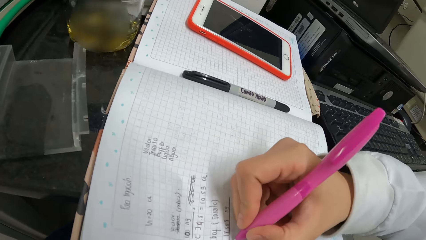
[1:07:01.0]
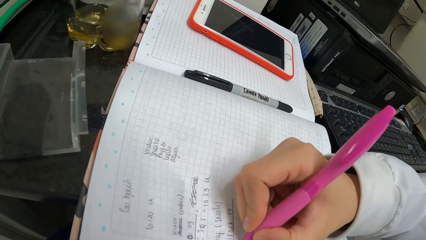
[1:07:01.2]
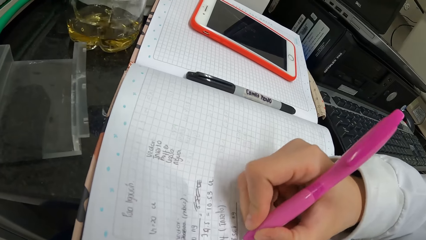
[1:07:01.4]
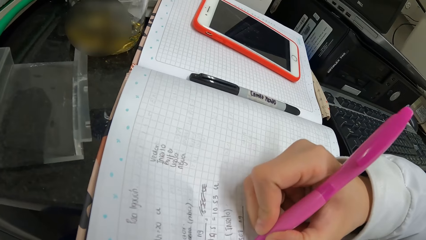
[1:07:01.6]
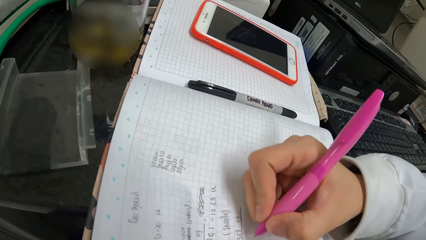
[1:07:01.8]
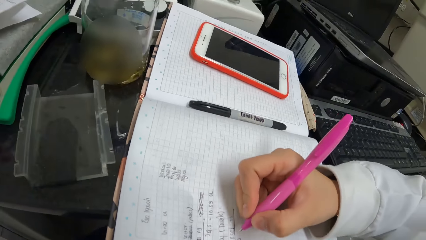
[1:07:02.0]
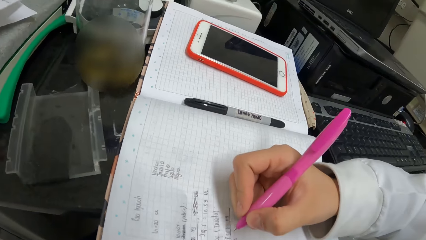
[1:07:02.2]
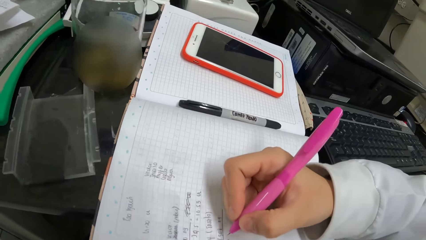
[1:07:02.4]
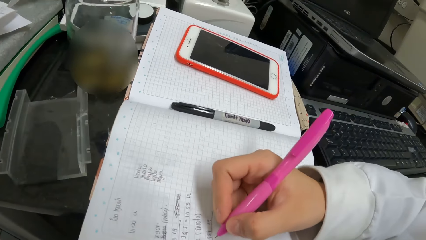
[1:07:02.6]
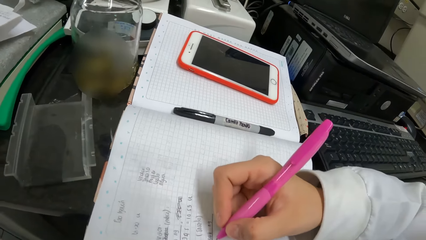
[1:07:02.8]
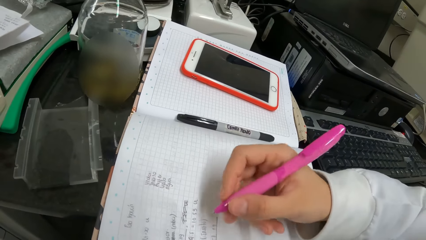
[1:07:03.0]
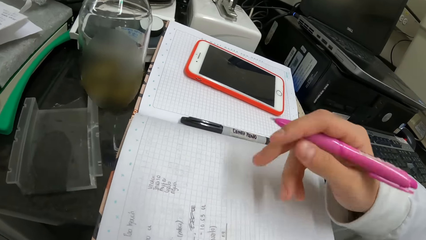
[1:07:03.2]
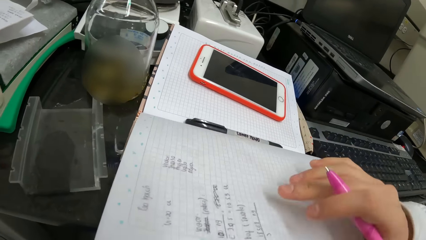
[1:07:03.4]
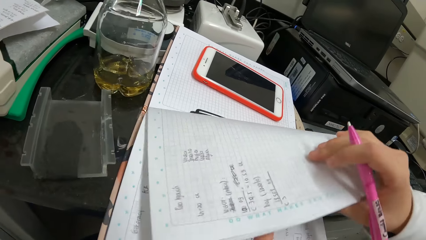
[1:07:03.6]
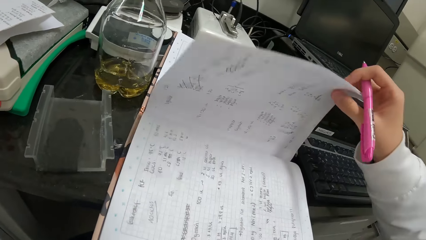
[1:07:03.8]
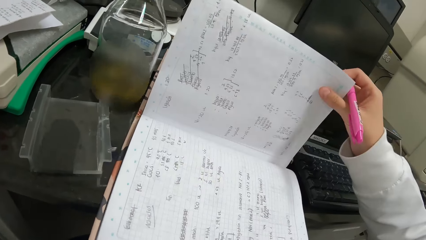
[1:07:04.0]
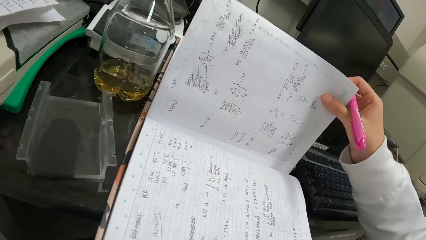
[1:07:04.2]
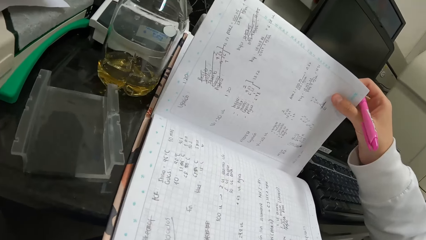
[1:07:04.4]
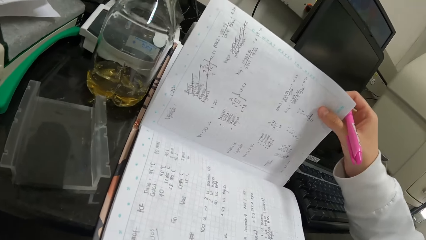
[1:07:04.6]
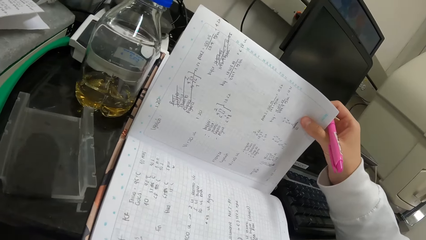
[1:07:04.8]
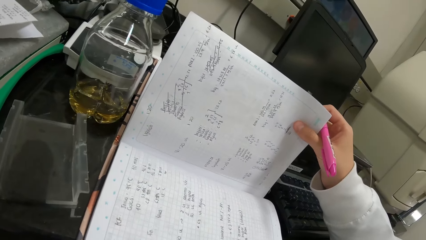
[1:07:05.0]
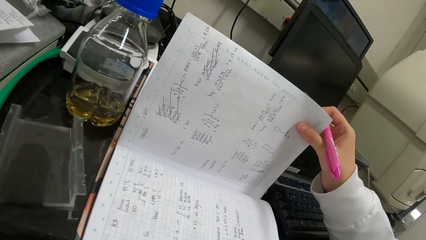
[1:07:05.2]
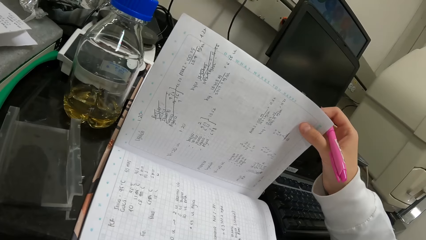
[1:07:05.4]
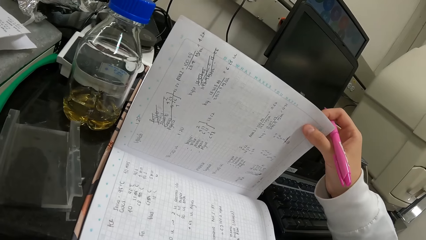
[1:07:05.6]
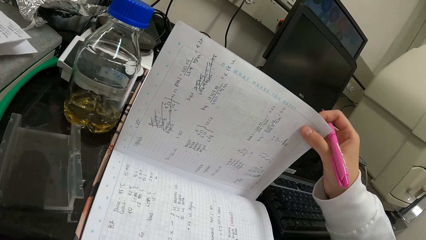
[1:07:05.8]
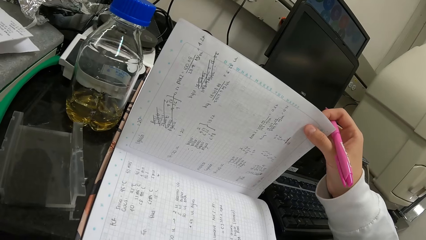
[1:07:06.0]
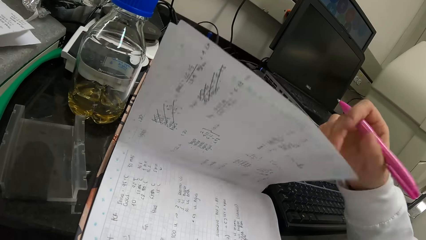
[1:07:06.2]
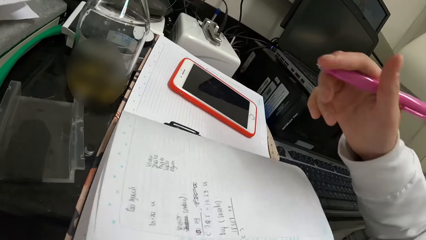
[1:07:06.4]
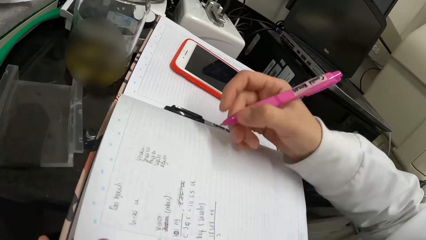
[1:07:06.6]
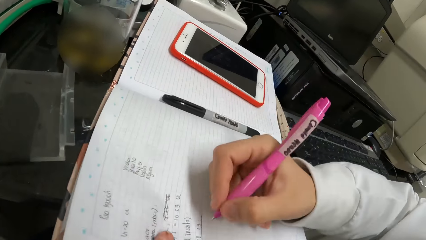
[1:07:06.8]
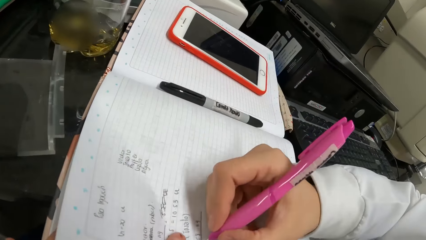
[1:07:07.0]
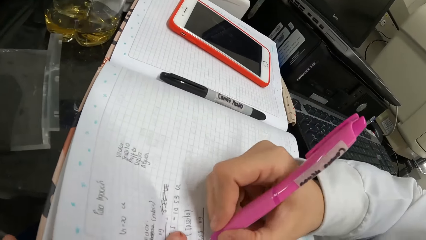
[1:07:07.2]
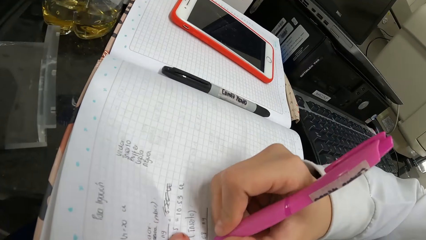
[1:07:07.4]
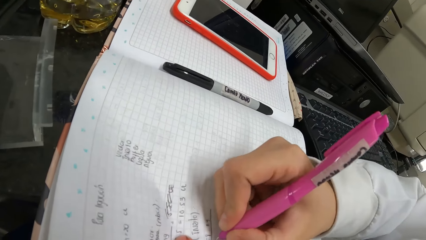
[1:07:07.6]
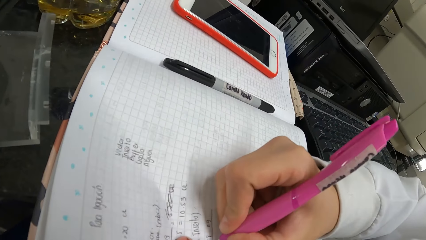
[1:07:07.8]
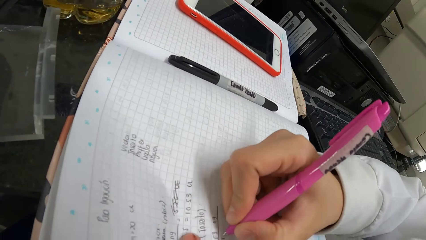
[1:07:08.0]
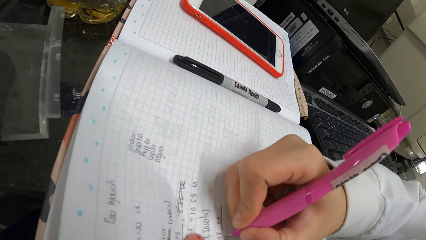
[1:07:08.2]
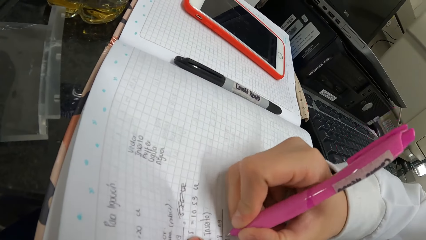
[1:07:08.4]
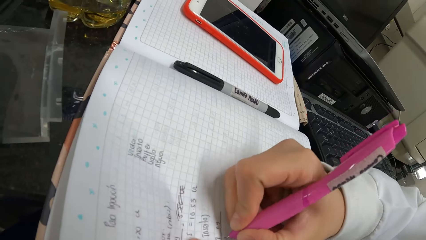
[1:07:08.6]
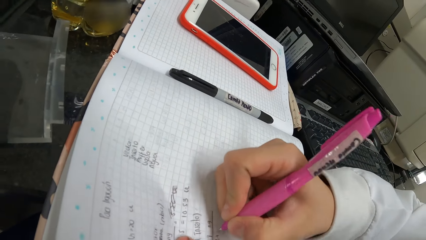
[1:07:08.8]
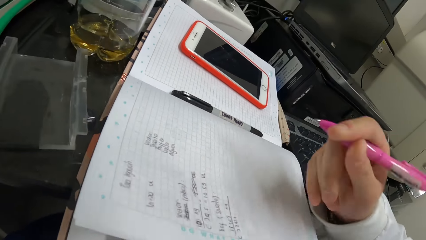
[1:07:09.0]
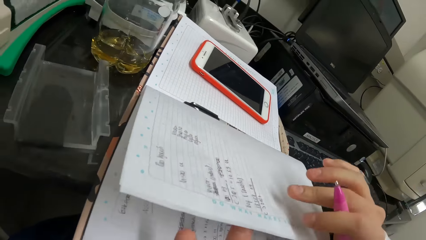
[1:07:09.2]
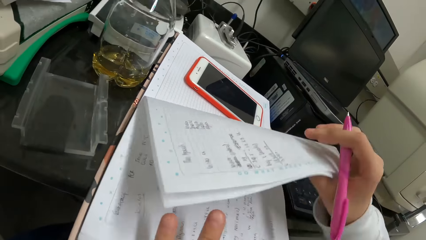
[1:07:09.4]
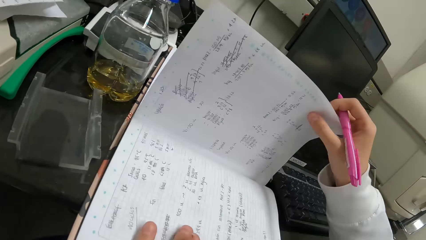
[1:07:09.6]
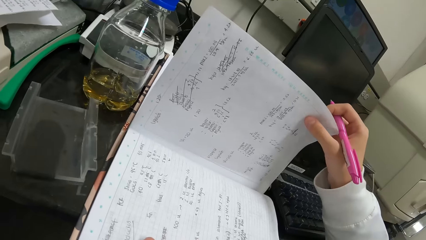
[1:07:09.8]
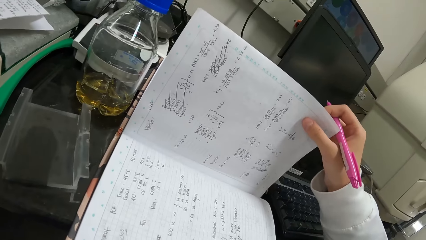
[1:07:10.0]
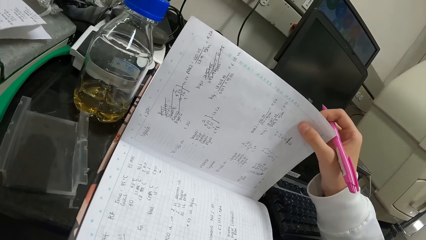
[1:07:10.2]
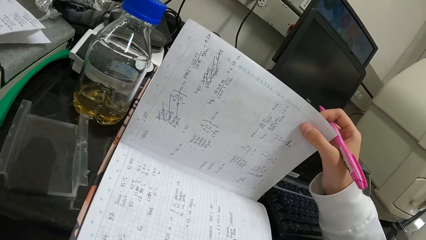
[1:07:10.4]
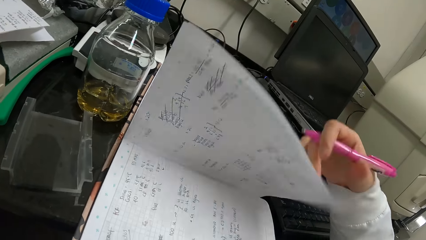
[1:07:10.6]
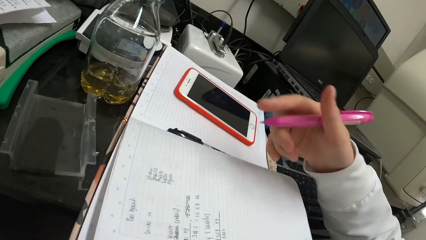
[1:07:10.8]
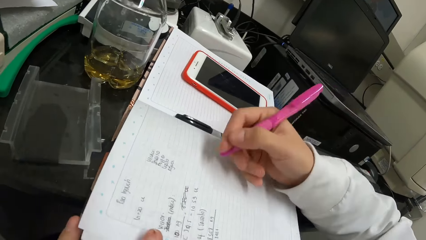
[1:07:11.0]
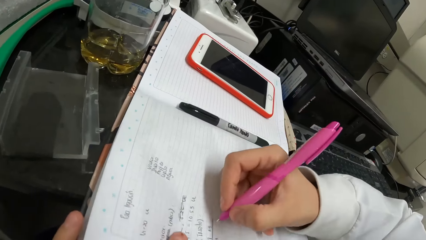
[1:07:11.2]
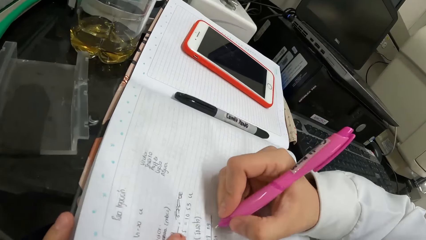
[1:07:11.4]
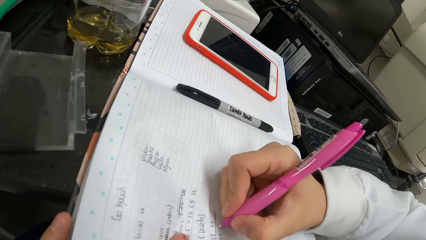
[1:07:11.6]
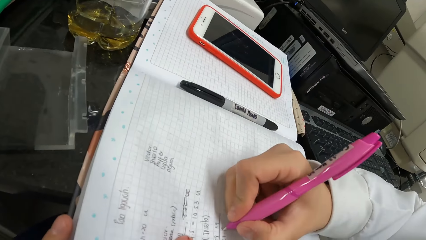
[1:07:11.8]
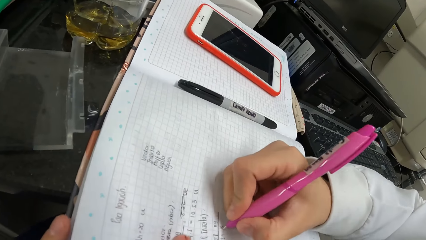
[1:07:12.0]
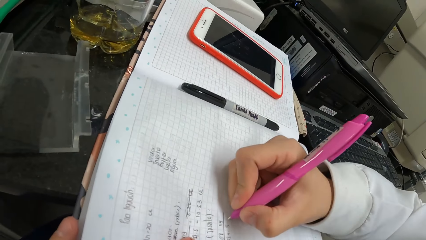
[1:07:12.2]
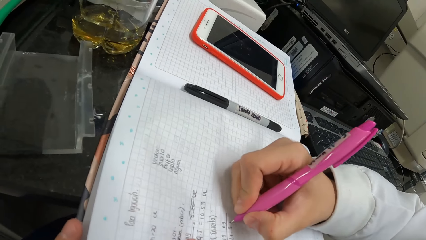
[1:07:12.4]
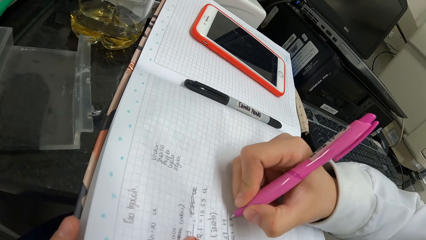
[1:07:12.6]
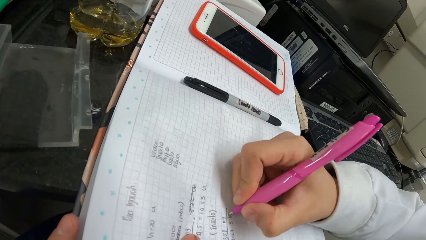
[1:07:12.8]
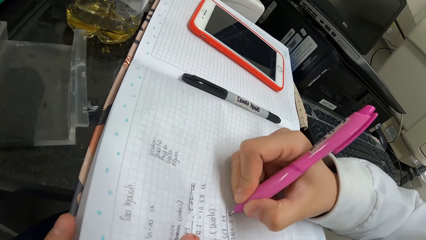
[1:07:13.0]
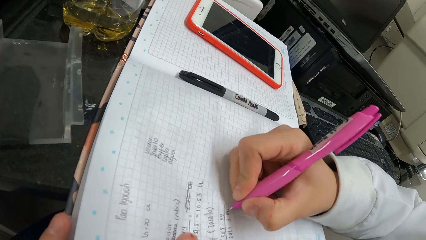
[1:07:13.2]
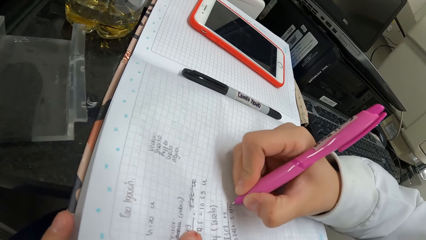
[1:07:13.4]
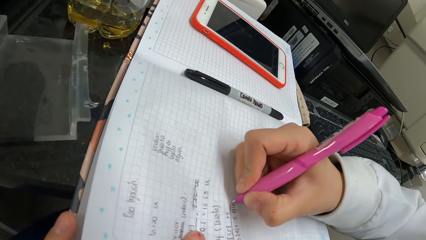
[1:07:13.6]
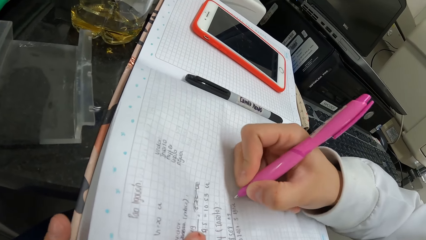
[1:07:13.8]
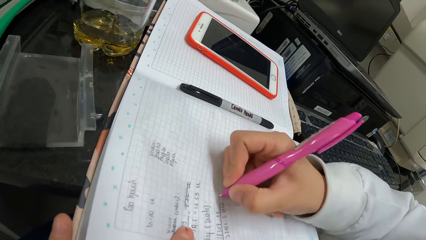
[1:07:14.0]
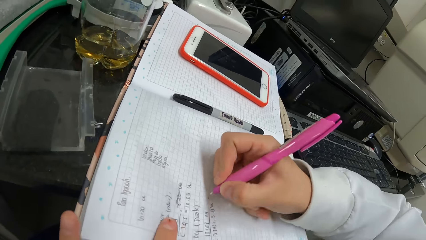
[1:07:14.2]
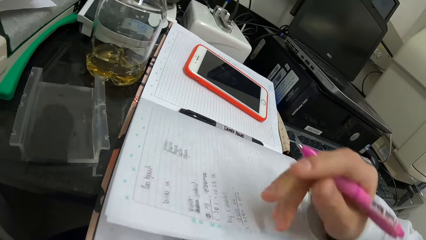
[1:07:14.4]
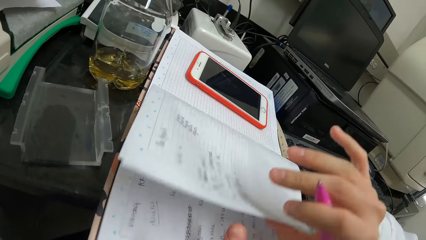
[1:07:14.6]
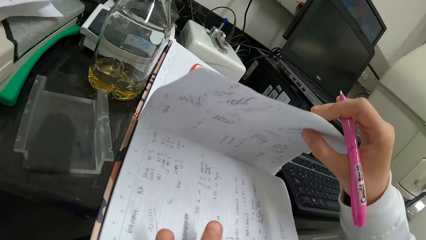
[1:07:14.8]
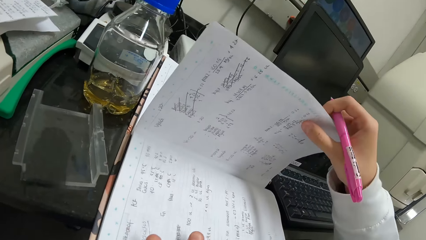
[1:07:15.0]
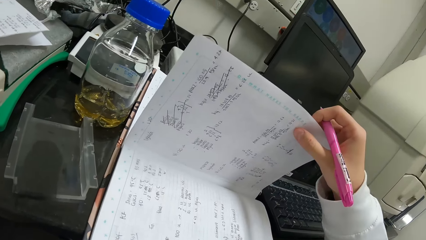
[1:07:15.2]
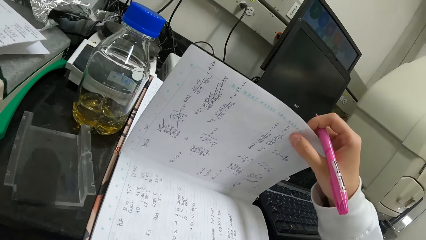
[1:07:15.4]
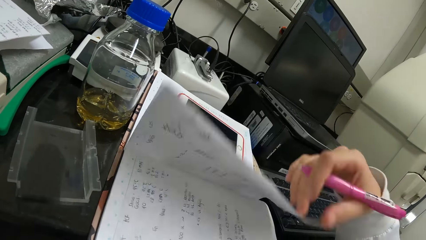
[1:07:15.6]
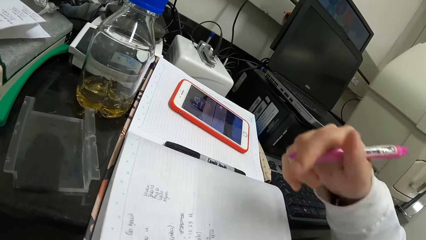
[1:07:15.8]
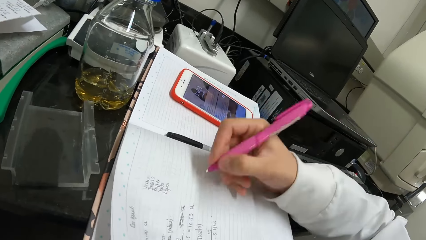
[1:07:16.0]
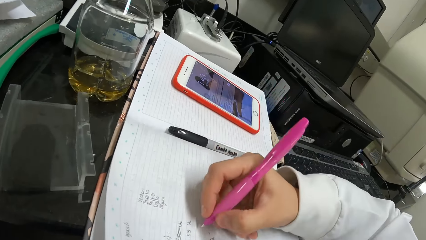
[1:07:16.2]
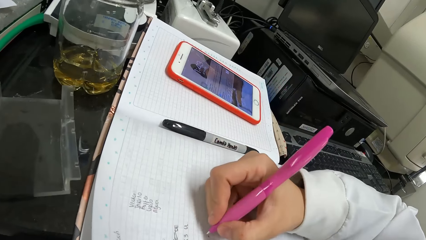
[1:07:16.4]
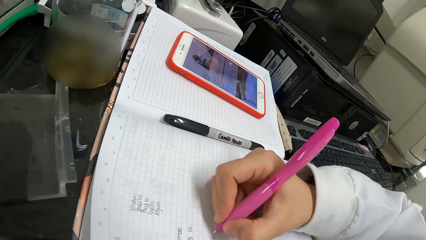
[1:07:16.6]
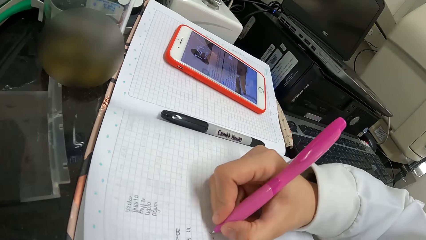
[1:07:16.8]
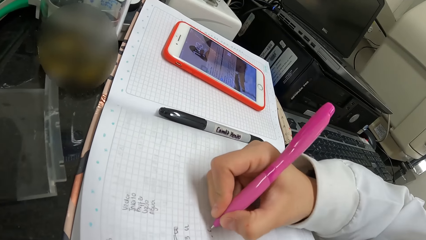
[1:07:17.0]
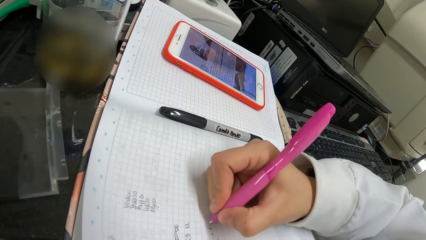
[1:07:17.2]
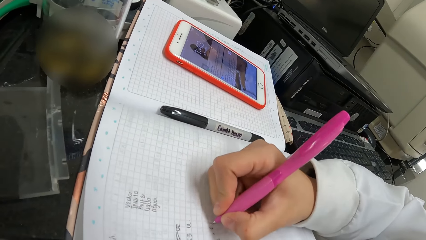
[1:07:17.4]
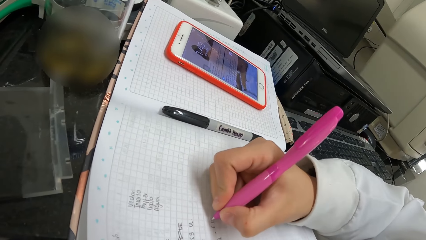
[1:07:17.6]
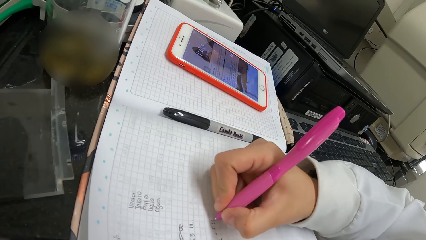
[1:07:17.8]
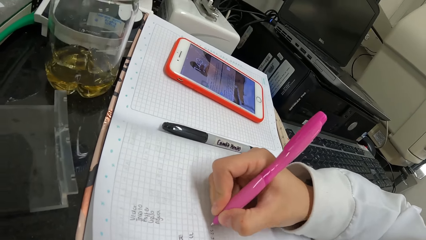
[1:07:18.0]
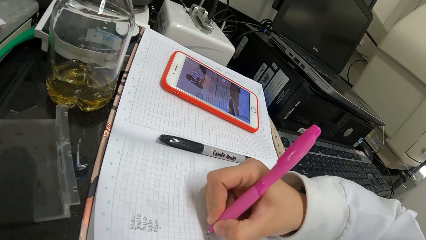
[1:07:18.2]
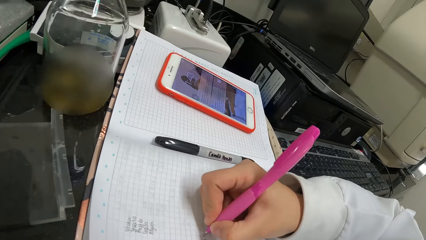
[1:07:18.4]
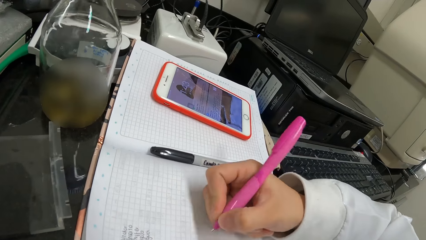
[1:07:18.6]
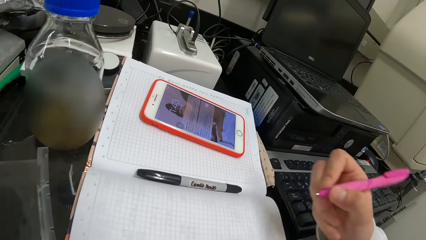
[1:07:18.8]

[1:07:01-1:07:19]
The camera wearer opens the book pages. They write on the book. They open the book pages. They hold the pages. They turn the page of the book. They look at the book. They drop the page of the book. They move the pen. They write on the book with the pen.
